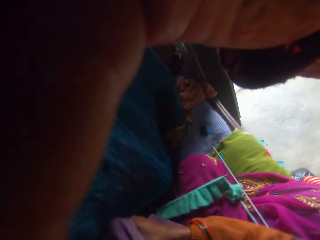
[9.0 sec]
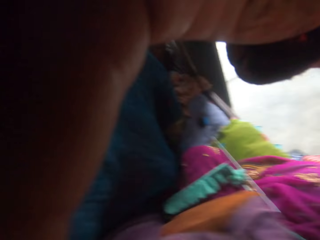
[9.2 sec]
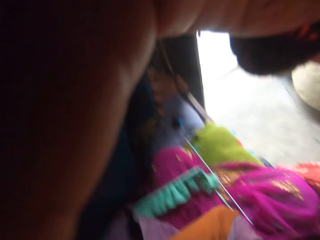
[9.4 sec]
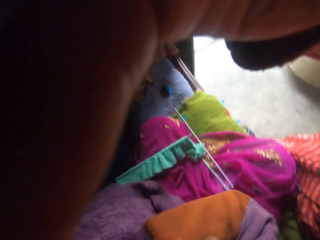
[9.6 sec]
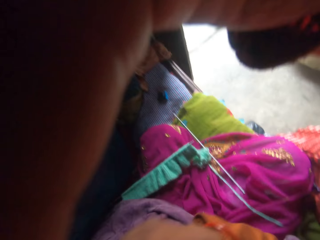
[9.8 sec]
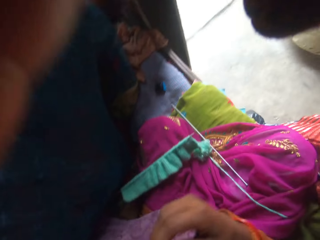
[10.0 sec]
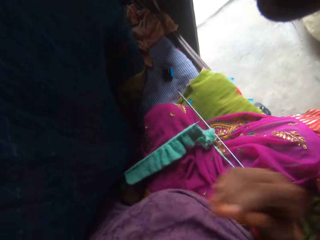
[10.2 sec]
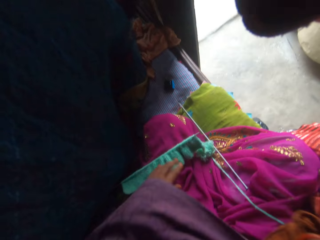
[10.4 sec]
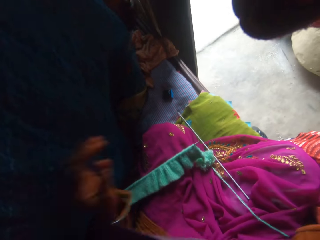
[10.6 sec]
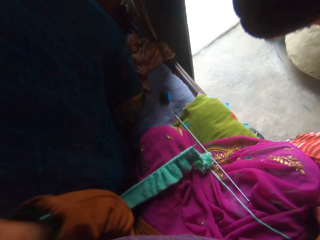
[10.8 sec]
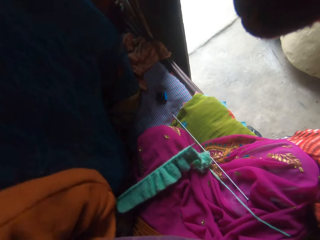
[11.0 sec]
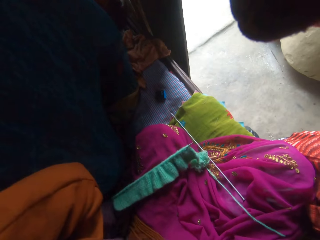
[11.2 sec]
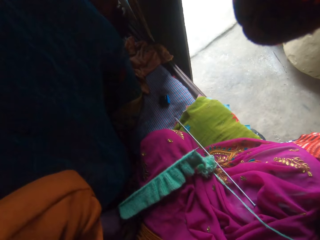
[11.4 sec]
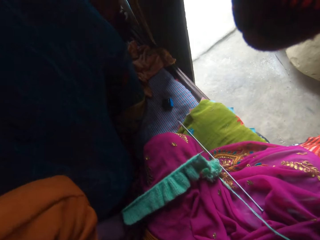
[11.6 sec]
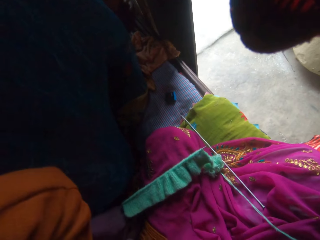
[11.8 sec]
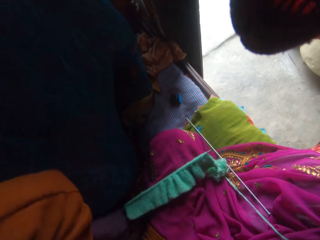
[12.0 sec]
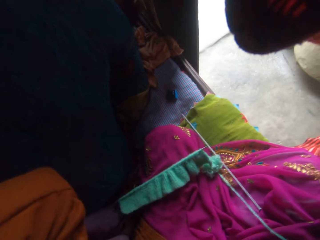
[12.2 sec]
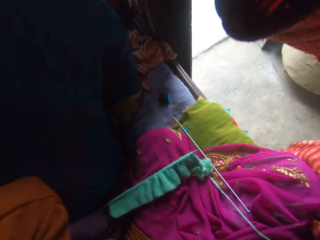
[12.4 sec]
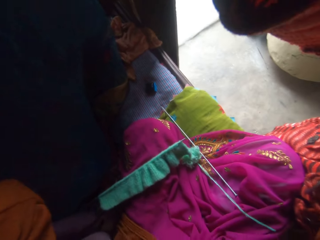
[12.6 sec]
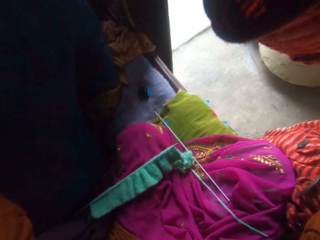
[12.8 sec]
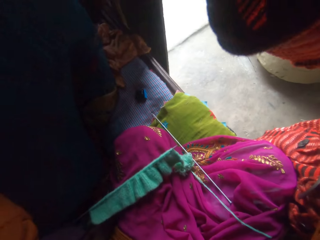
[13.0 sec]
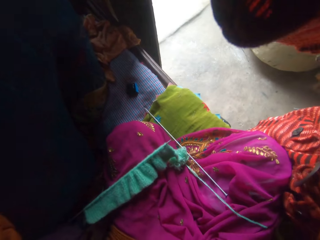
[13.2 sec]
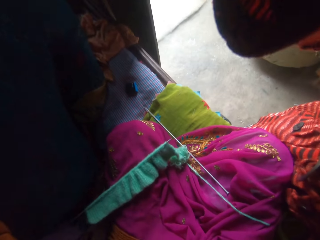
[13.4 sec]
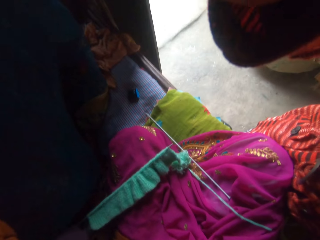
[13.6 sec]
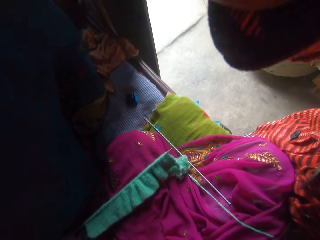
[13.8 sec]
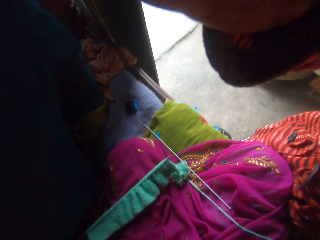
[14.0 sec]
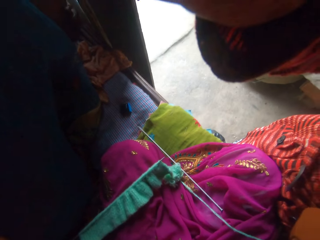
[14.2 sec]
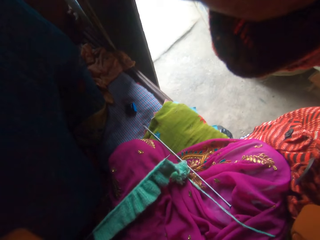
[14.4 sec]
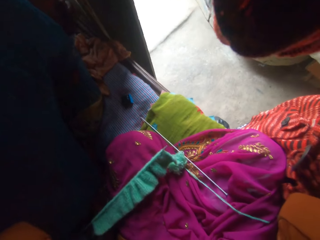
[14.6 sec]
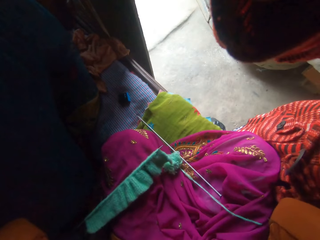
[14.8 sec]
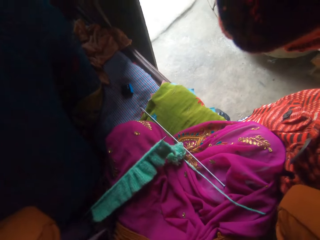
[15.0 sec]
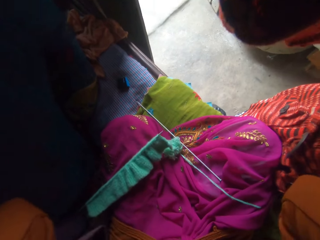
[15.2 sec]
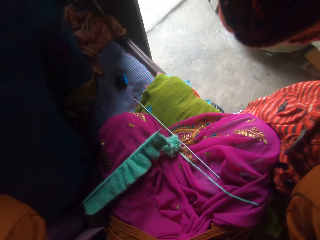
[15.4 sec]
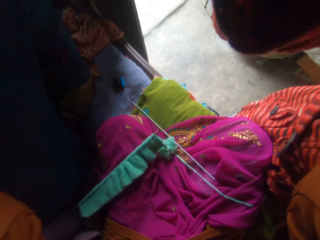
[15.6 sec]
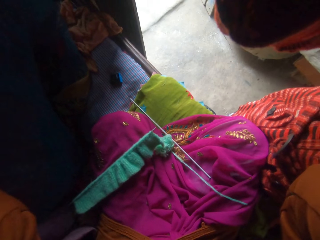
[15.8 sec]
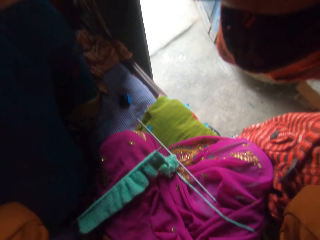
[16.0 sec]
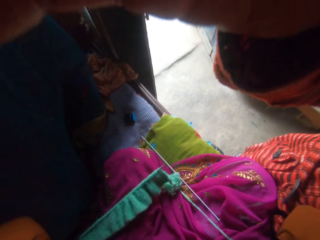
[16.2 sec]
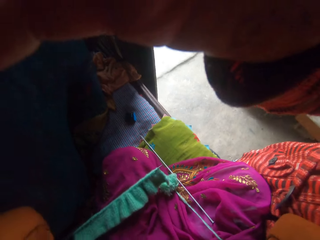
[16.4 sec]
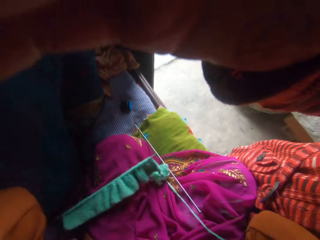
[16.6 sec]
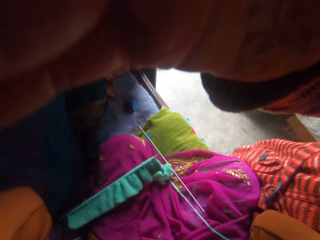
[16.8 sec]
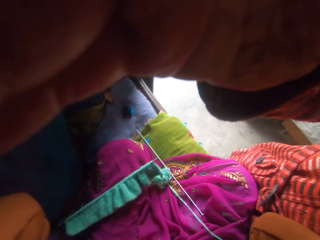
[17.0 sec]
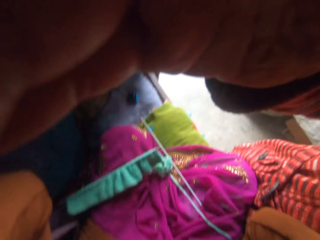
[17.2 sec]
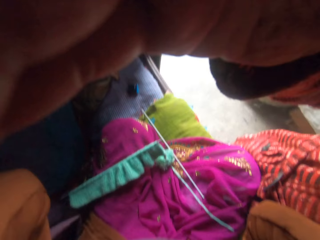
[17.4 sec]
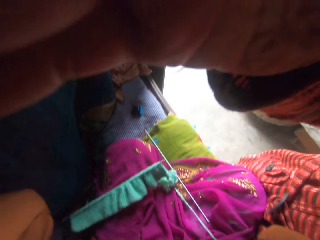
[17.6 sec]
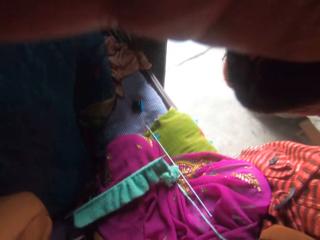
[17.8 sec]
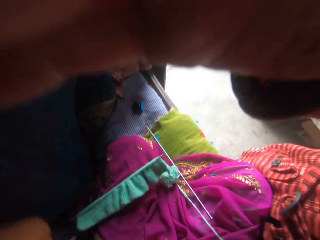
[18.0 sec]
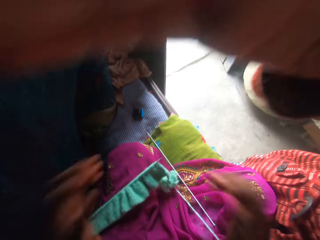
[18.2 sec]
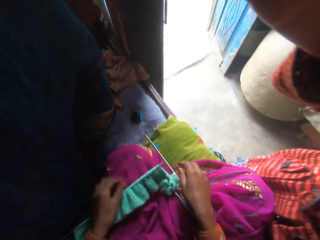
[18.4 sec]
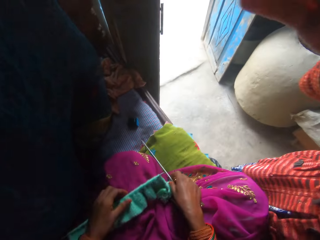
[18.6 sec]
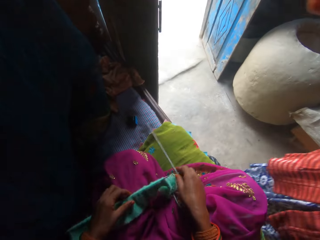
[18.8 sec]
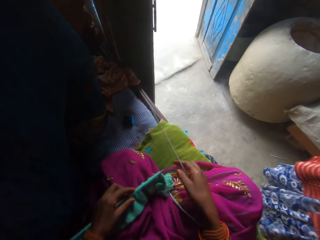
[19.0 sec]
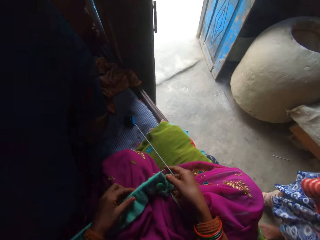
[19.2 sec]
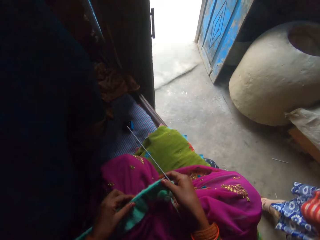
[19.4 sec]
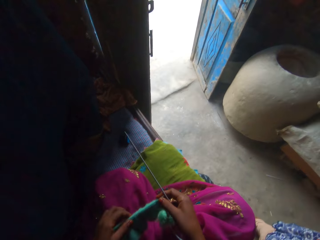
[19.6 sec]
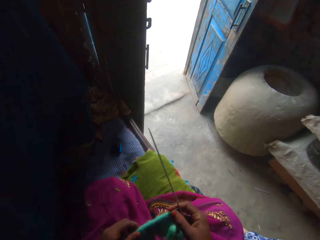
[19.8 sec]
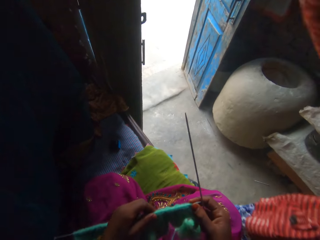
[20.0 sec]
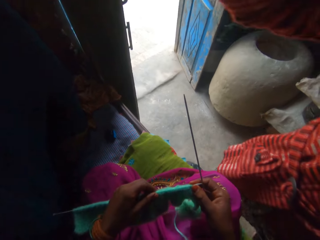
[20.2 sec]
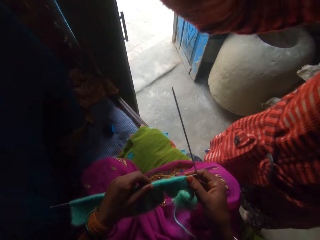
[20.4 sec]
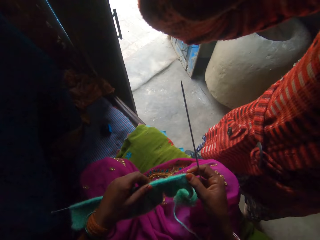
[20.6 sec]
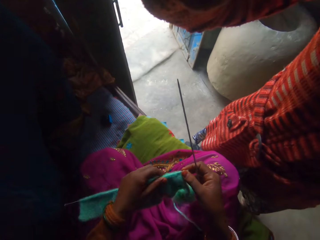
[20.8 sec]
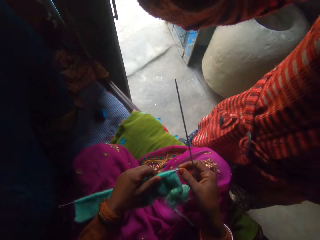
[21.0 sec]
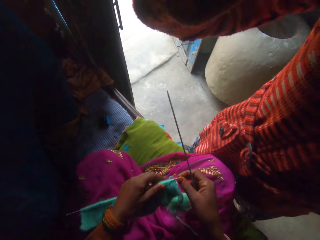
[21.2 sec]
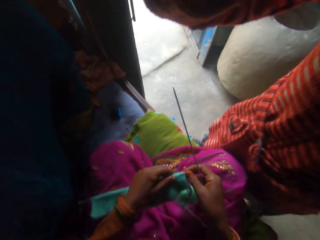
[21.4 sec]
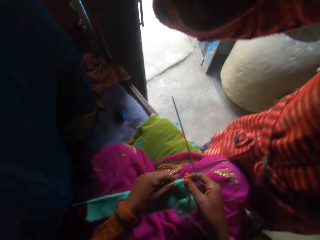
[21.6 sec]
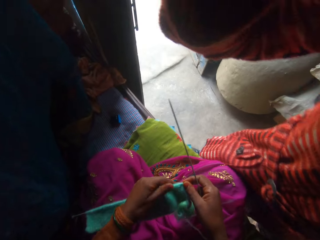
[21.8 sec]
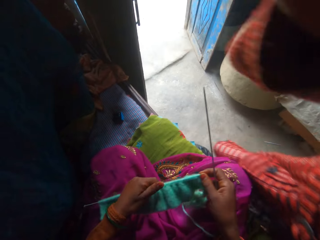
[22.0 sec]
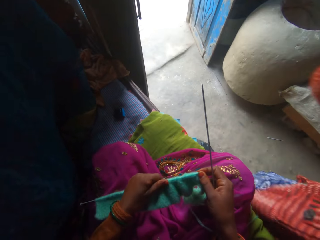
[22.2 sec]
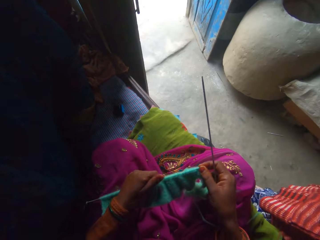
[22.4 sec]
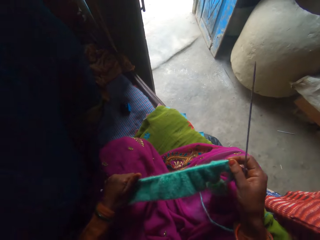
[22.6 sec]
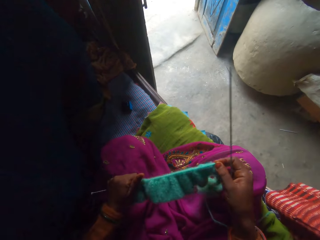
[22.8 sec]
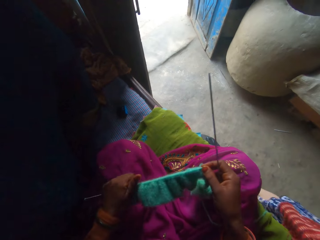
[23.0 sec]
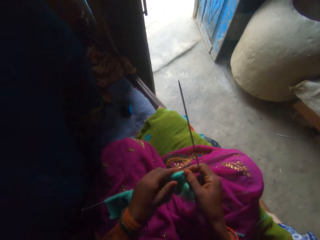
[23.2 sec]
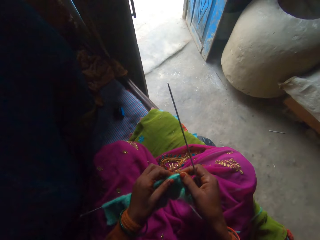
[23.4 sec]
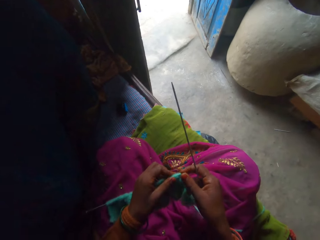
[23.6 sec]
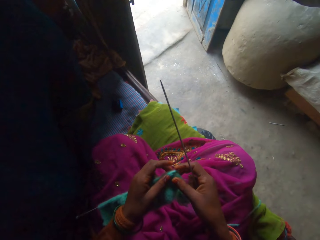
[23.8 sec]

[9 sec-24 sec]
The camera wearer lifts hands. She adjusts the camera on the head. She picks up the fabric and the knitting needle on the bed with her right hand. She picks up a yarn around the knitting needle on the bed with her left hand. She adjusts the yarn around the knitting needle.

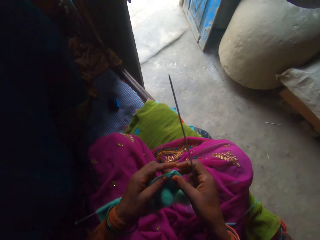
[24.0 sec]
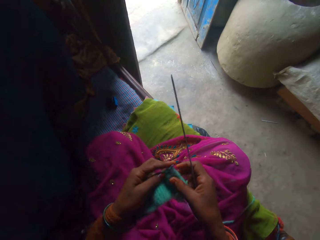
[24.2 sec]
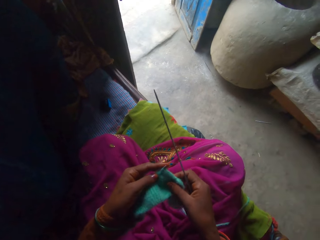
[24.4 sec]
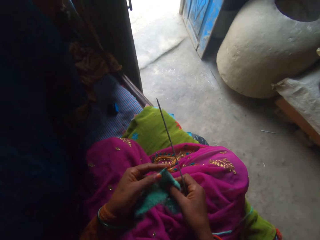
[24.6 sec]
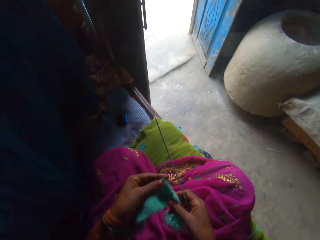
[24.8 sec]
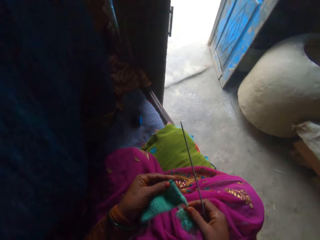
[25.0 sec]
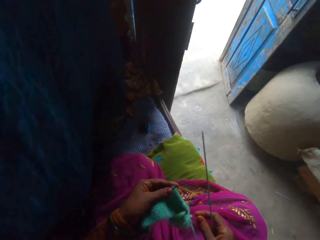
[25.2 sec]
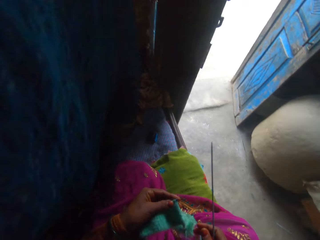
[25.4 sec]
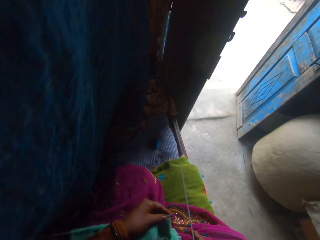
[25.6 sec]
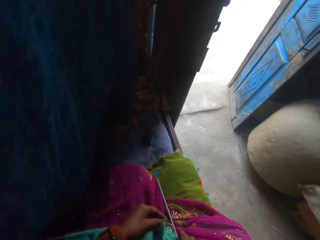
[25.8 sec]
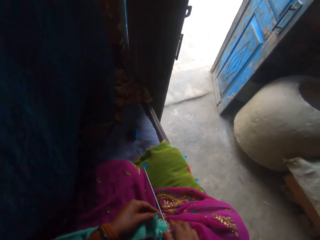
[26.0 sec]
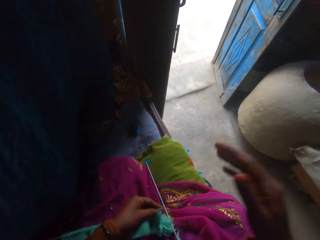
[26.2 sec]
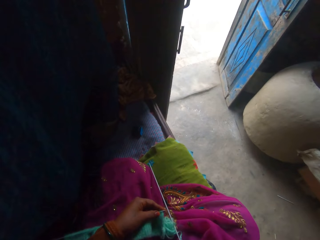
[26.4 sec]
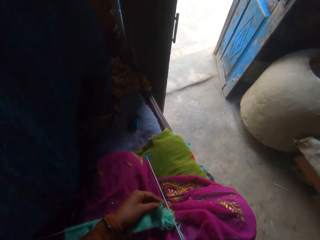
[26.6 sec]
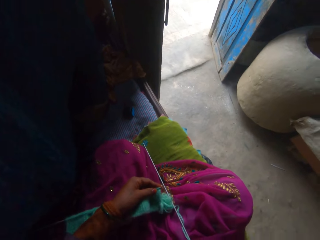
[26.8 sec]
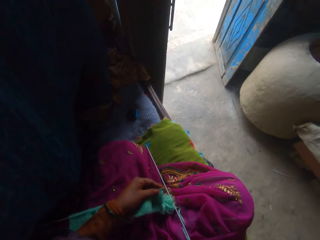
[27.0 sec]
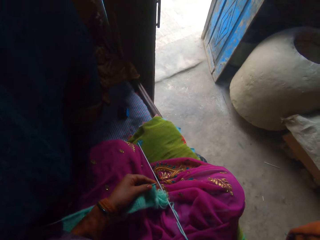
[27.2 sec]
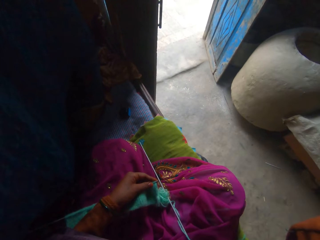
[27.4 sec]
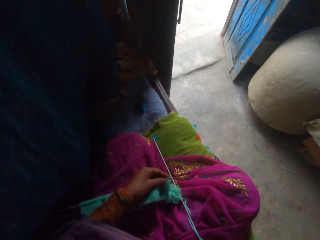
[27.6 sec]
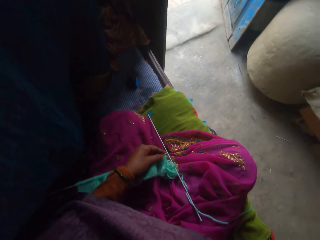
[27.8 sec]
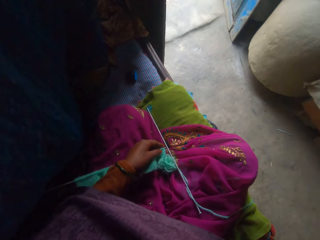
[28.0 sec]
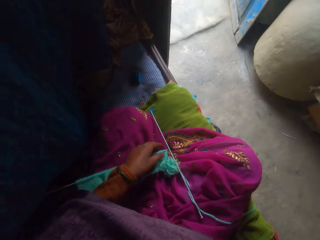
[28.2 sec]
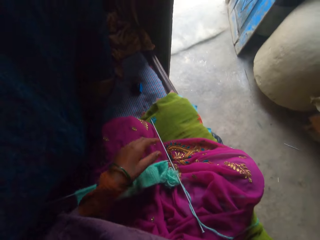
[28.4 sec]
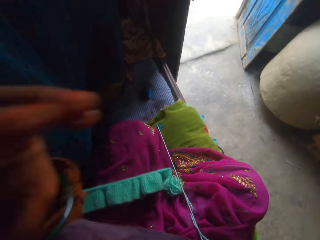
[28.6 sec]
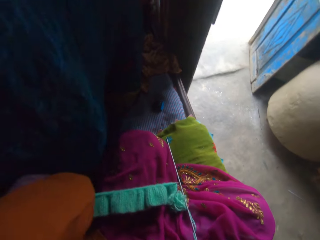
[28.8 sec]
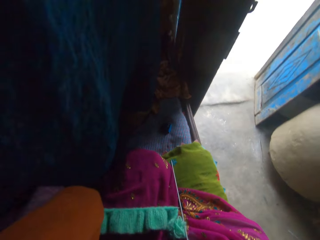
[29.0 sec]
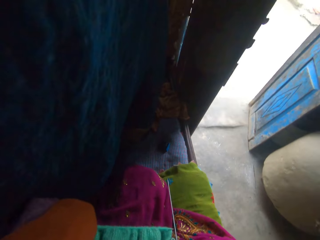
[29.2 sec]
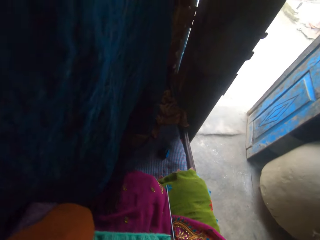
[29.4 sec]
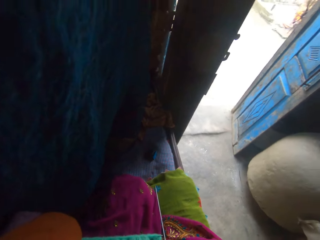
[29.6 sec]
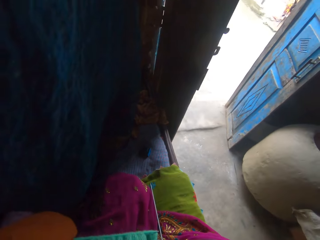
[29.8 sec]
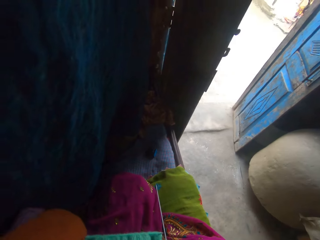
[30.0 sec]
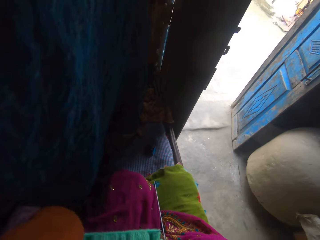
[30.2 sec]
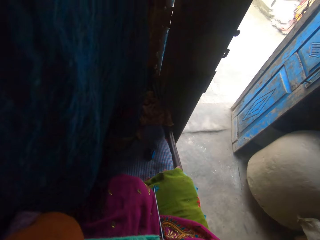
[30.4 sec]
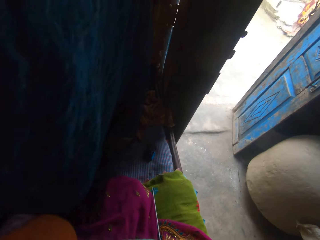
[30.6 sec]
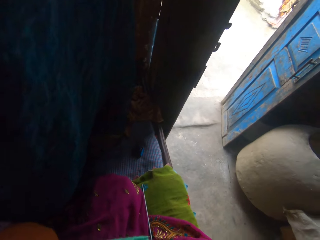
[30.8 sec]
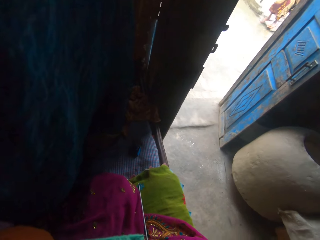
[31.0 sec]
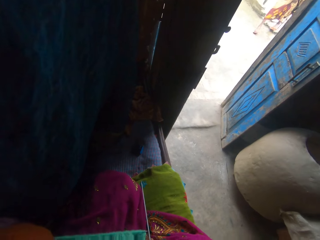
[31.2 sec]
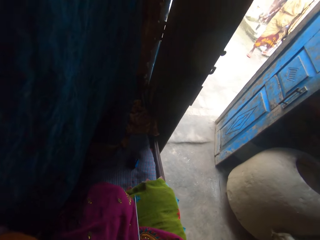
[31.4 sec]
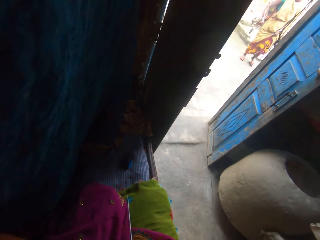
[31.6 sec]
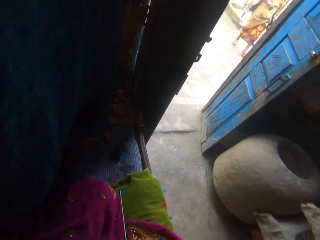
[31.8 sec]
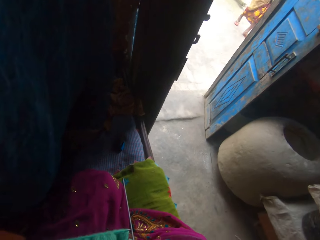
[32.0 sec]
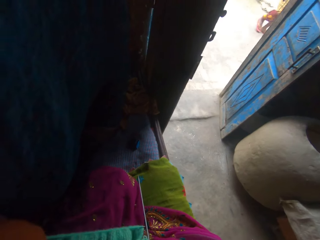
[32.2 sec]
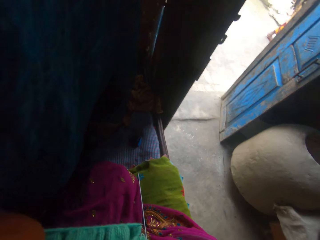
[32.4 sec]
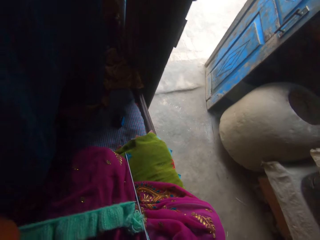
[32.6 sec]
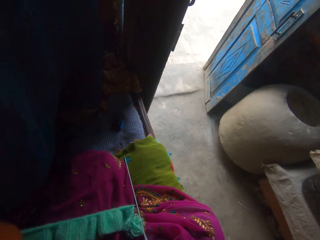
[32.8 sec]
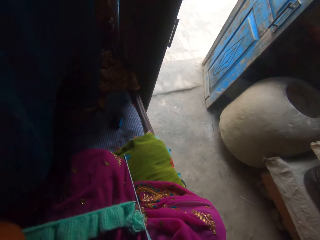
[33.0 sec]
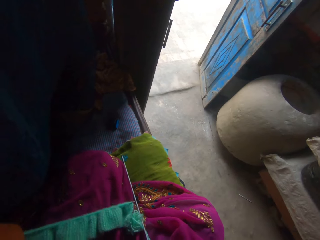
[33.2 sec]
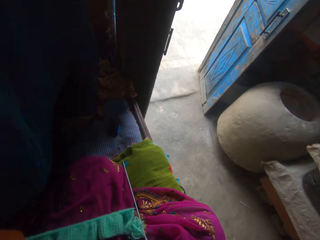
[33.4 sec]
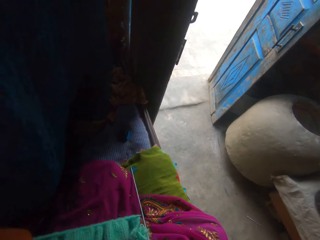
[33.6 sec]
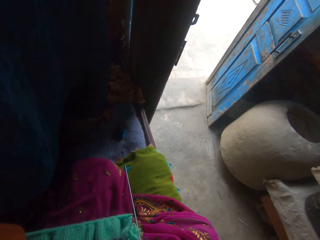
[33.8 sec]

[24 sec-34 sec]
The camera wearer drops the knitting needle on her right hand on the bed. She lifts the right hand. She drops the yarn on her left hand on the bed. She lifts the left hand. She adjusts the camera on the head. A person walks around the compound.
